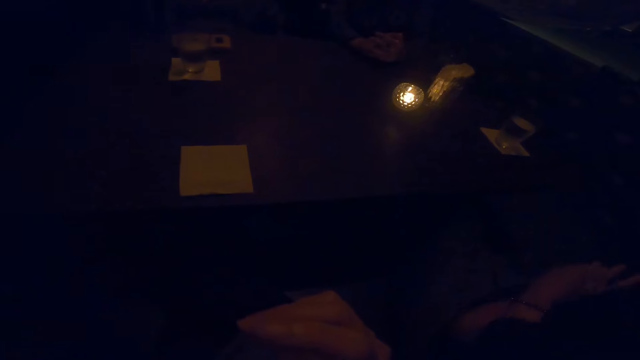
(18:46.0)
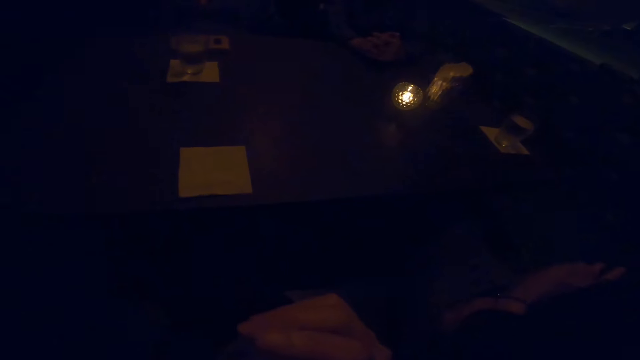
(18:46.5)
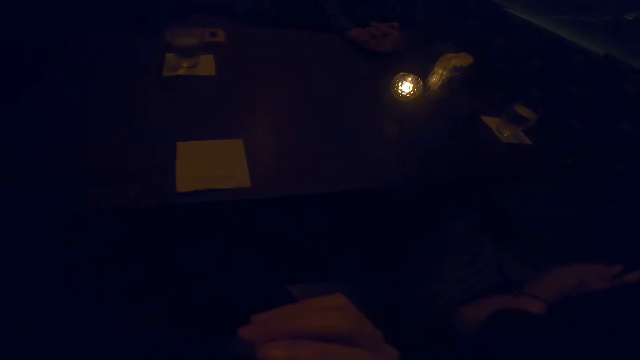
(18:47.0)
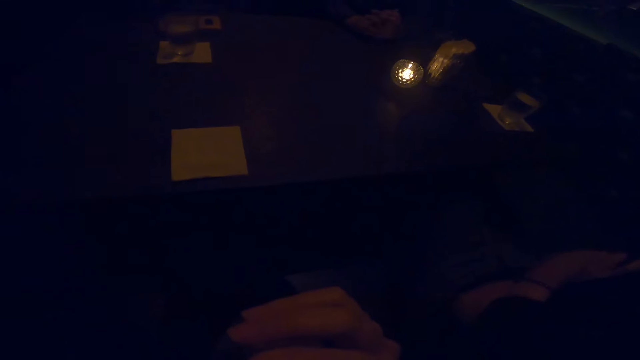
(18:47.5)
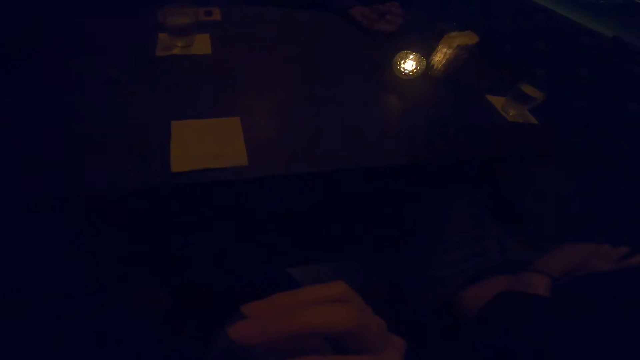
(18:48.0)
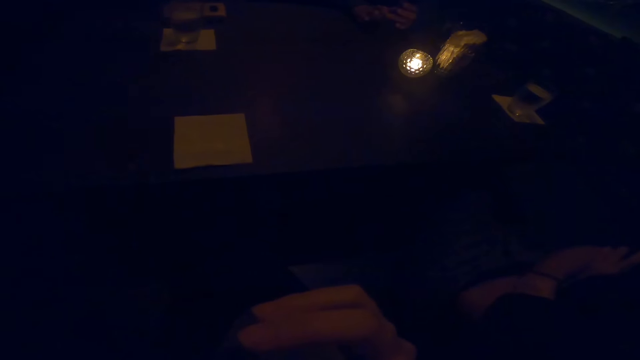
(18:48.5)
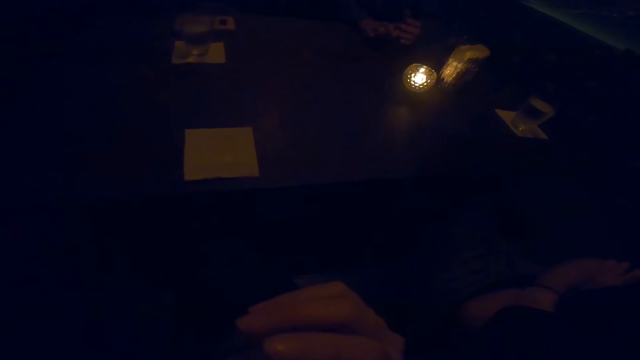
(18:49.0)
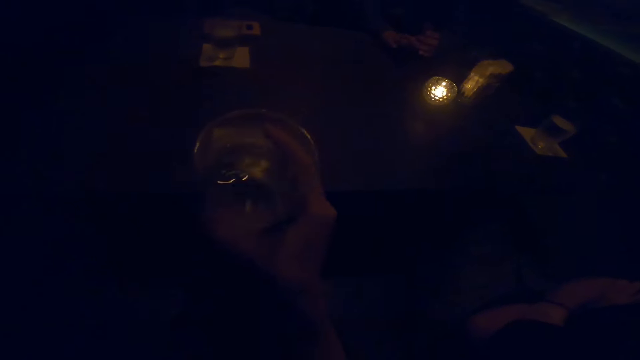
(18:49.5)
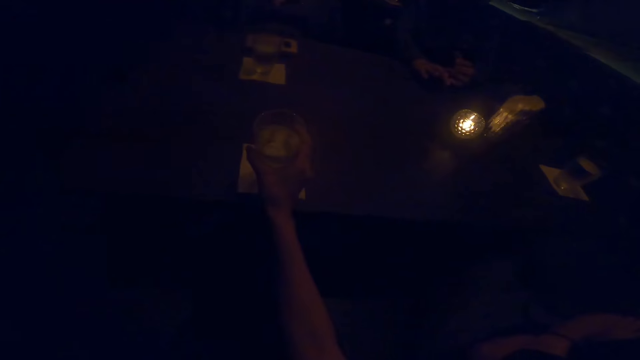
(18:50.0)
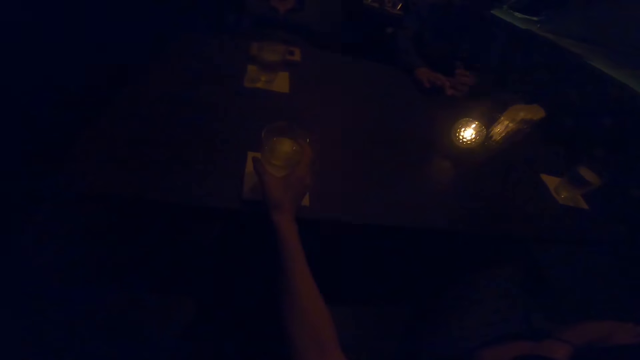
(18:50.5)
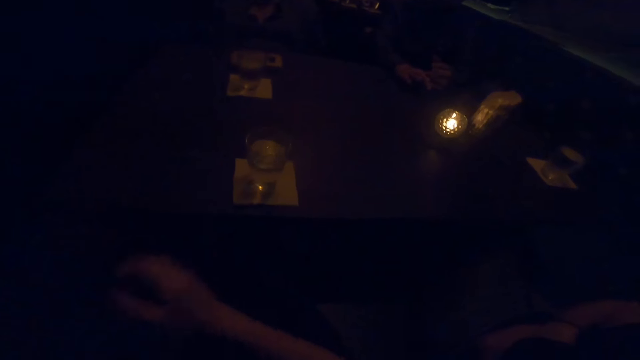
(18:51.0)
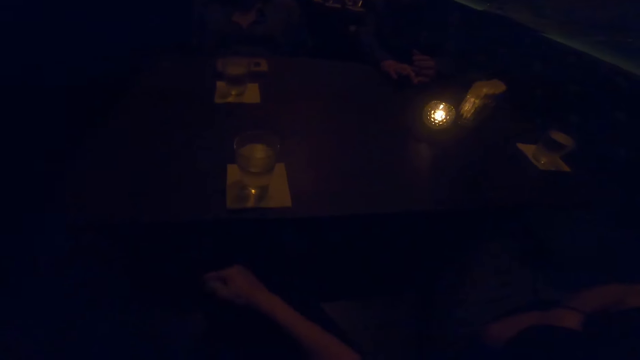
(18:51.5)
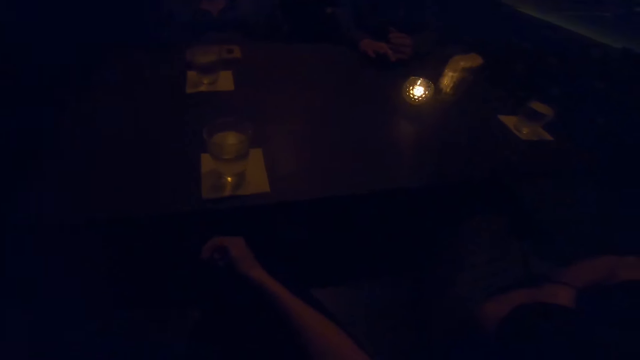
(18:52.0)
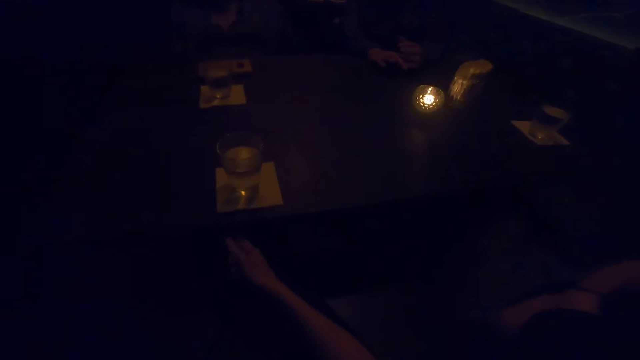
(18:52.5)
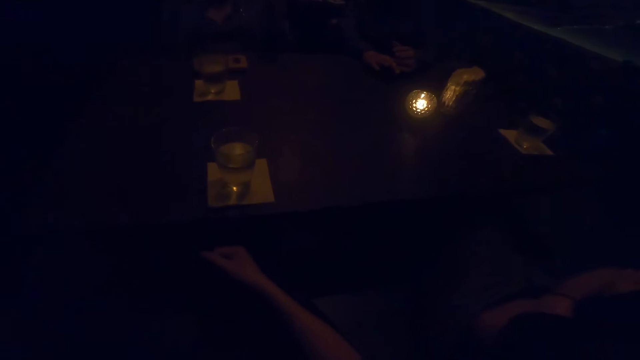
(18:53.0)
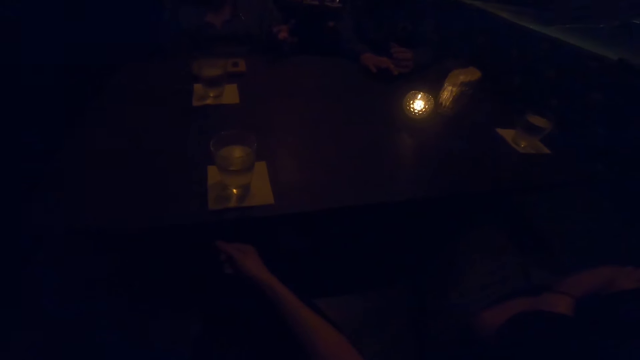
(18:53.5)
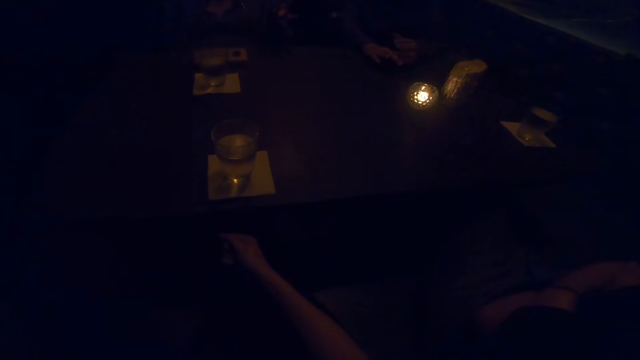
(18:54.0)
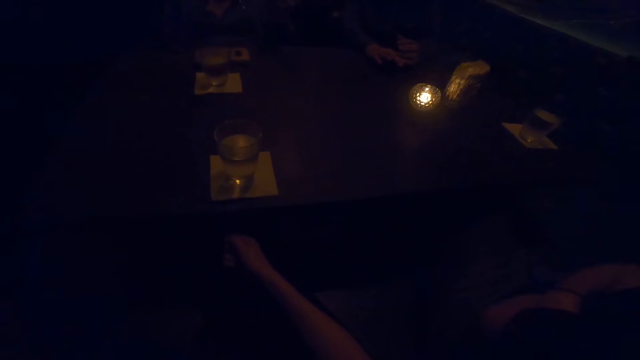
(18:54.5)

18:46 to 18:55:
The camera wearer drops the cup on the table. They withdraw the hand from the table.

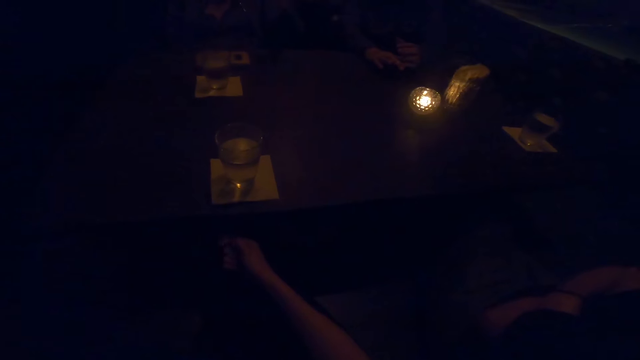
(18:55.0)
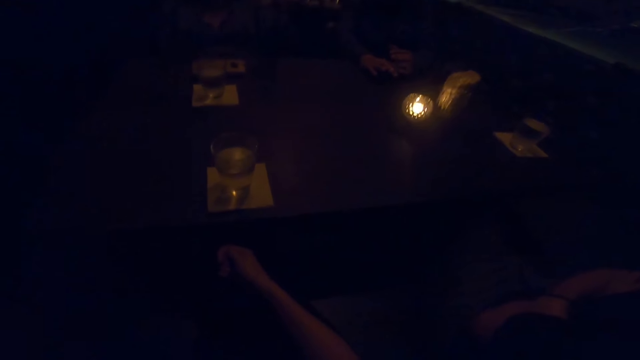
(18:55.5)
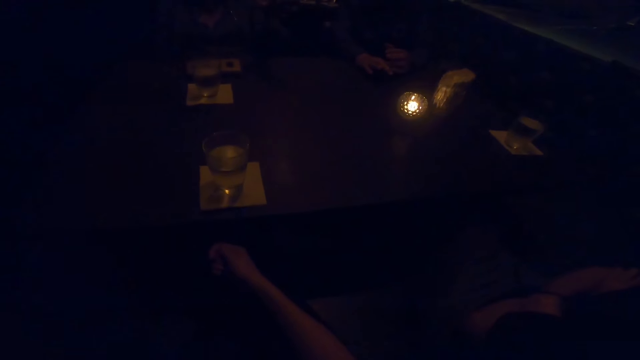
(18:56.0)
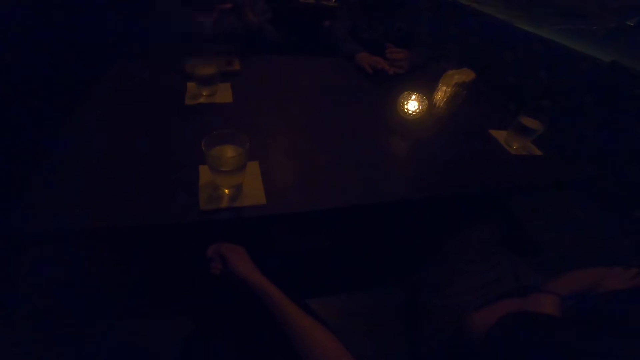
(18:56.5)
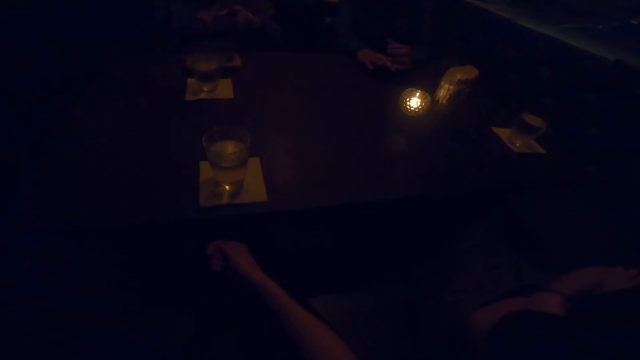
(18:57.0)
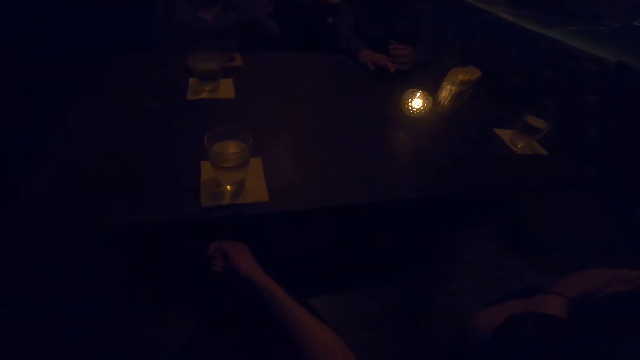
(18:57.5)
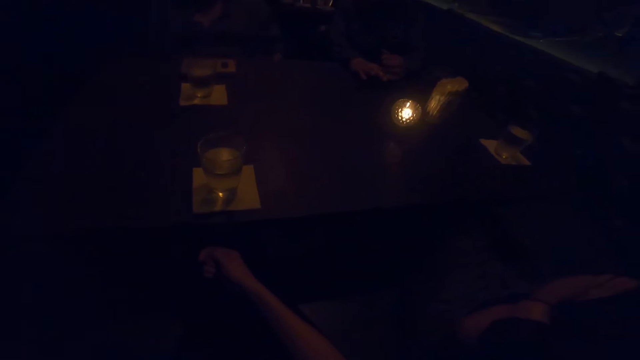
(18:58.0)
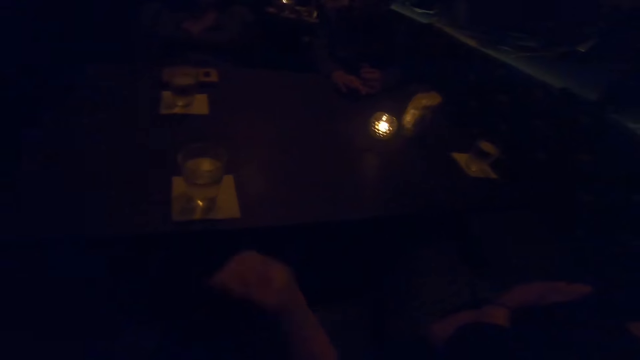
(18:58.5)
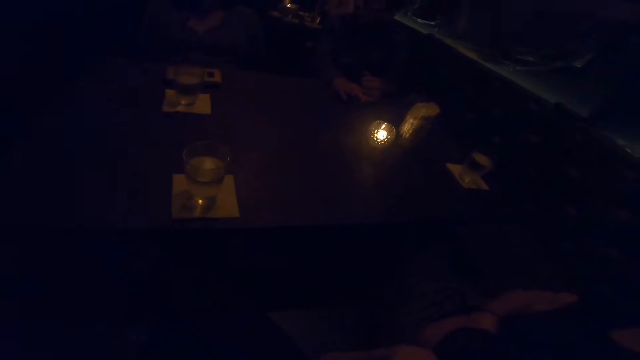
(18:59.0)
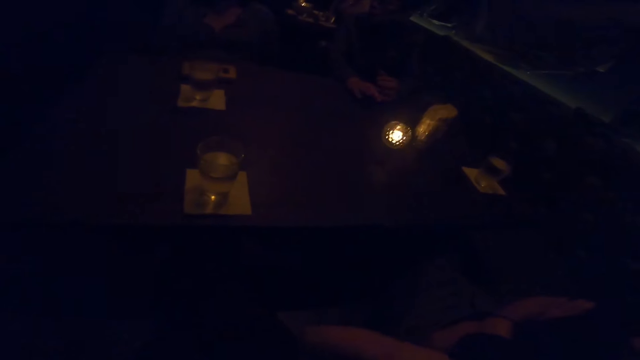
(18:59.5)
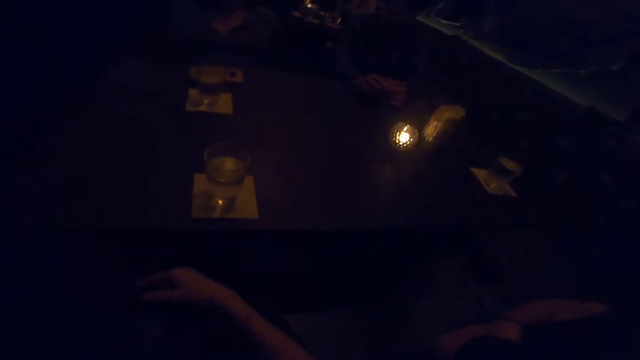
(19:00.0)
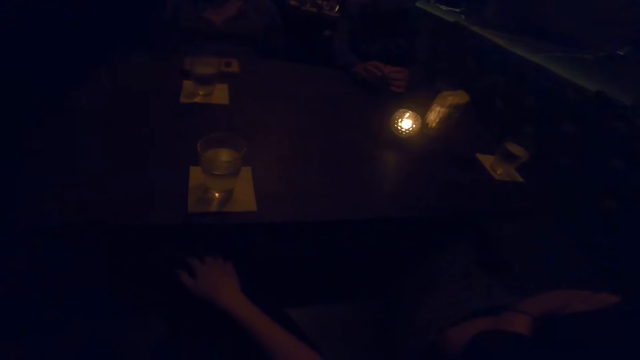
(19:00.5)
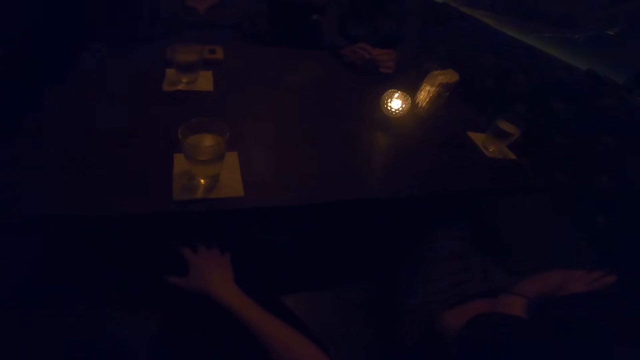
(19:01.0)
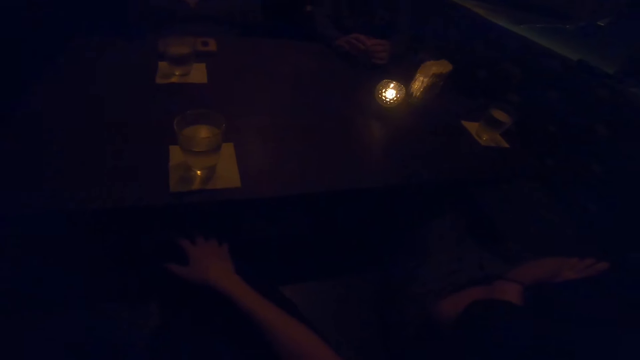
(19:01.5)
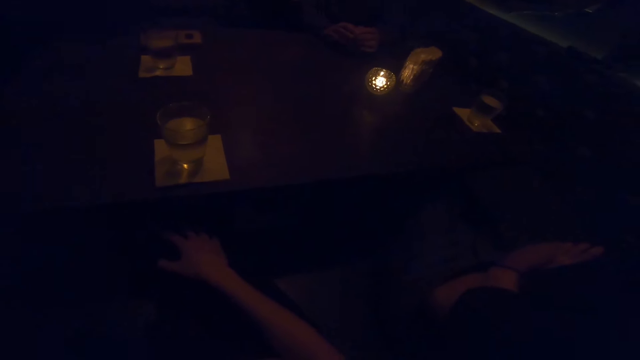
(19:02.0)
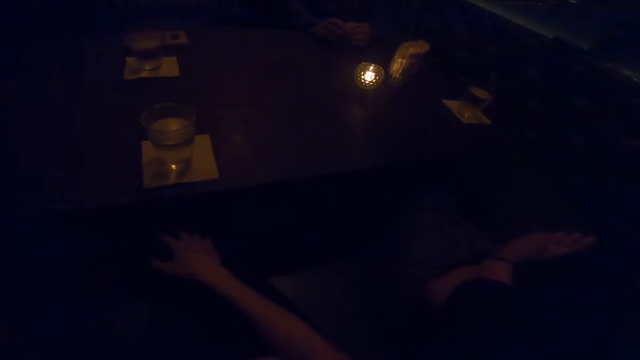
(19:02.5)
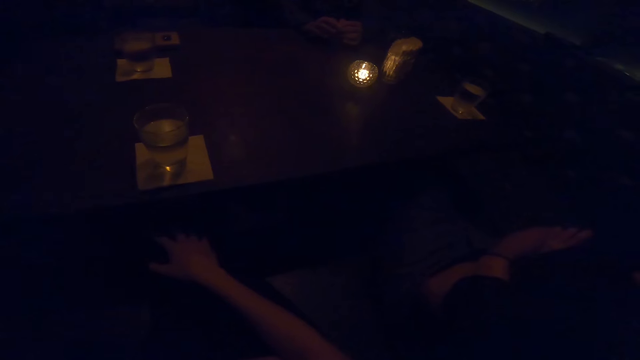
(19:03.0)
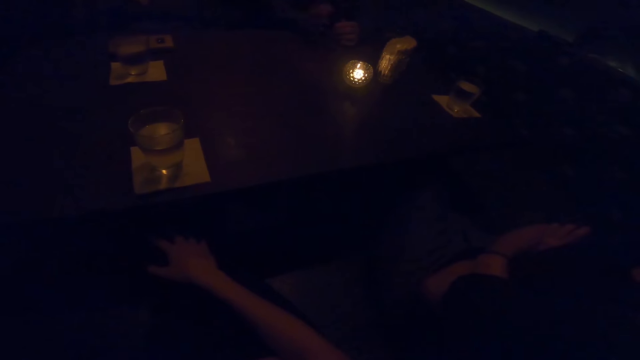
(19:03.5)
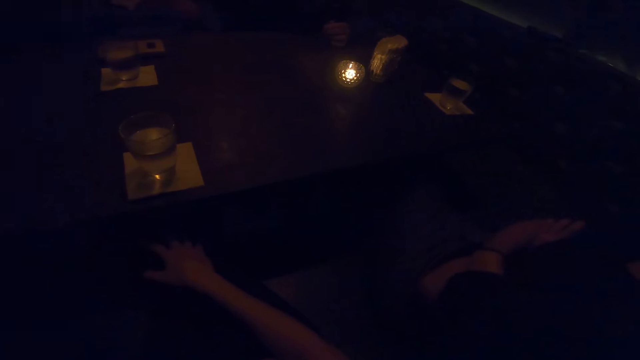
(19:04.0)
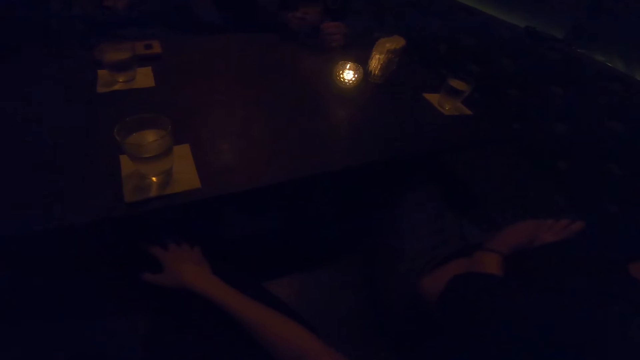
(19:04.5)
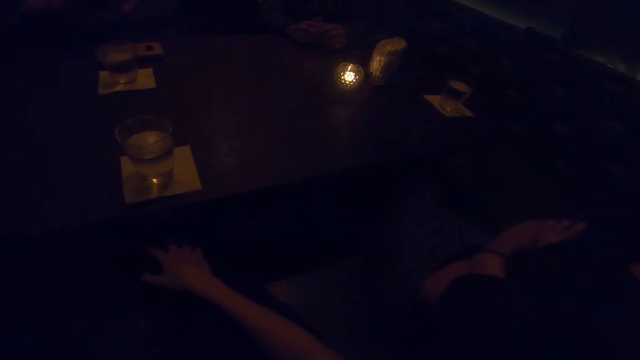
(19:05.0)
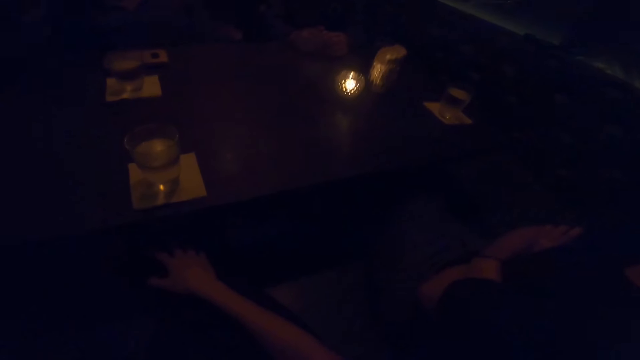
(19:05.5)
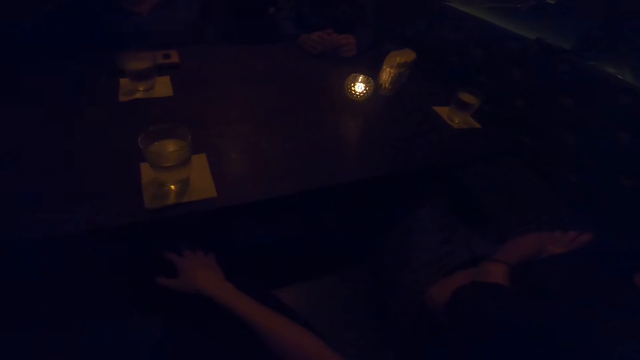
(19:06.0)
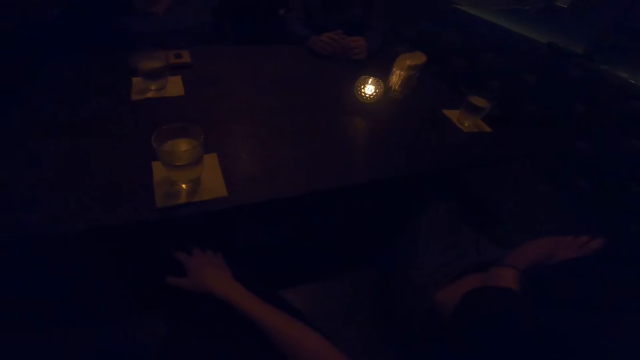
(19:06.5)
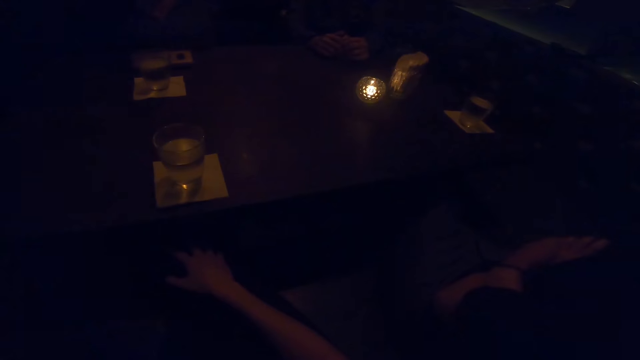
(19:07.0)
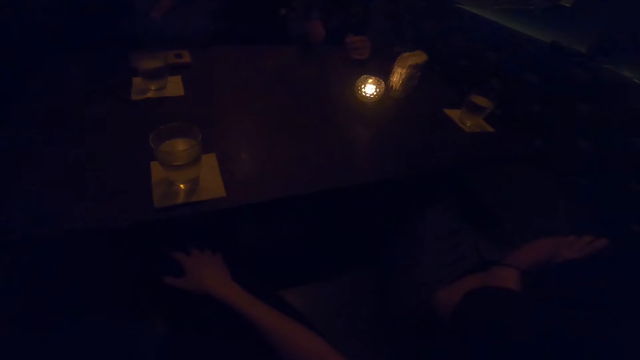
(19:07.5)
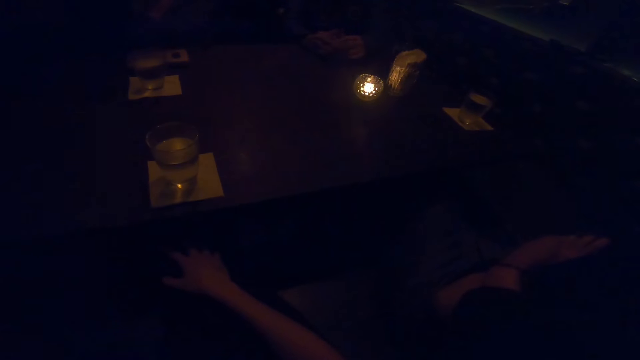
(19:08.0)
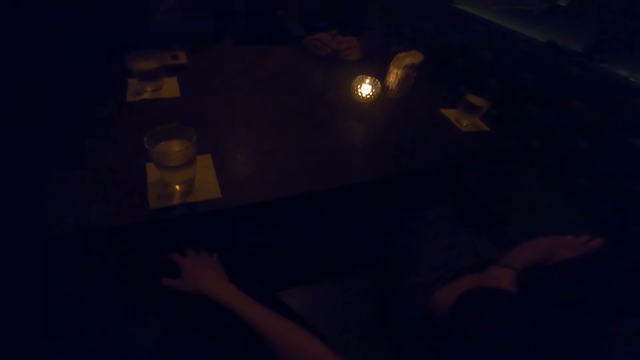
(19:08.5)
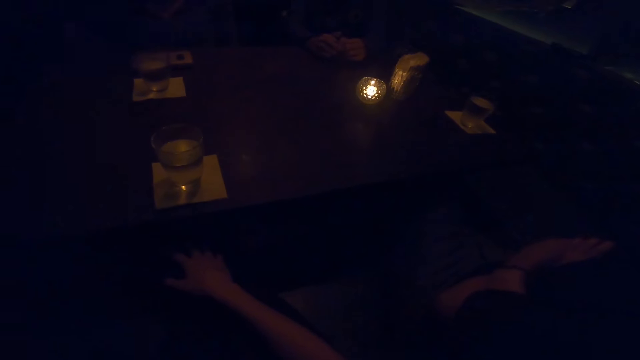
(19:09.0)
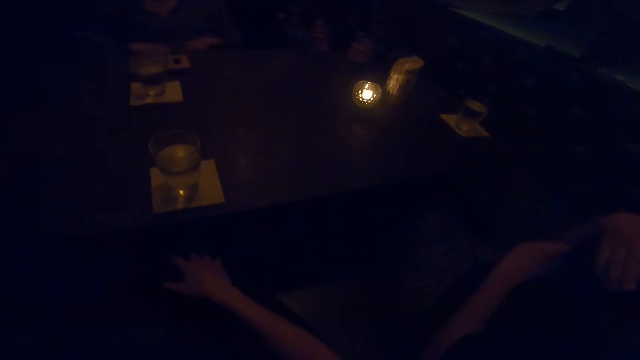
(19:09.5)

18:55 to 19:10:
The camera wearer talks with three ladies.
